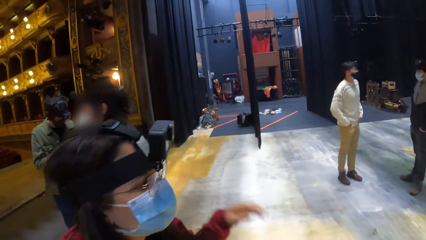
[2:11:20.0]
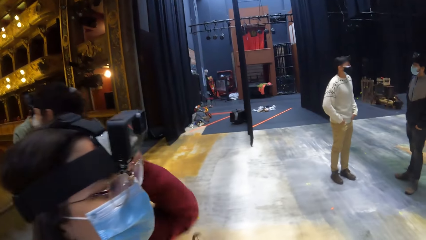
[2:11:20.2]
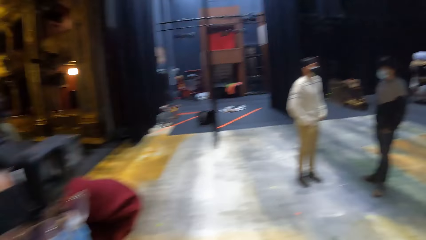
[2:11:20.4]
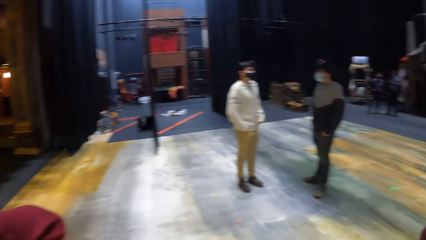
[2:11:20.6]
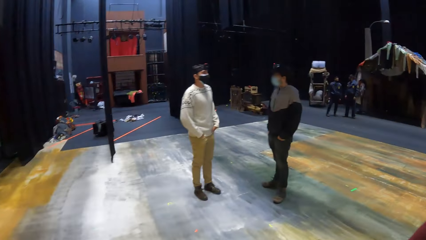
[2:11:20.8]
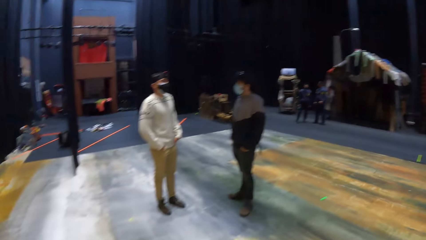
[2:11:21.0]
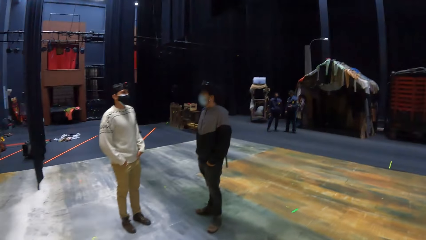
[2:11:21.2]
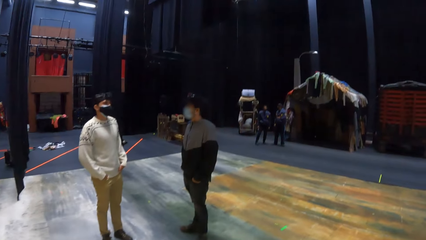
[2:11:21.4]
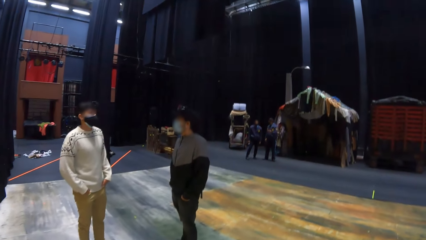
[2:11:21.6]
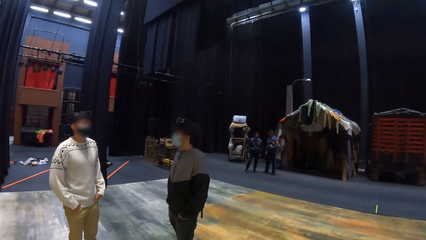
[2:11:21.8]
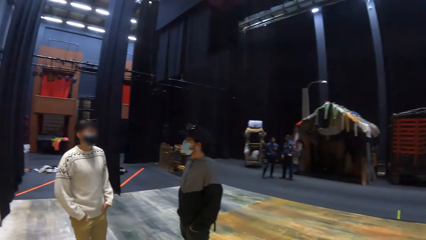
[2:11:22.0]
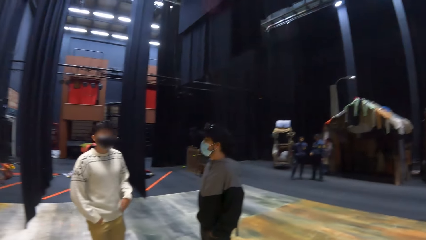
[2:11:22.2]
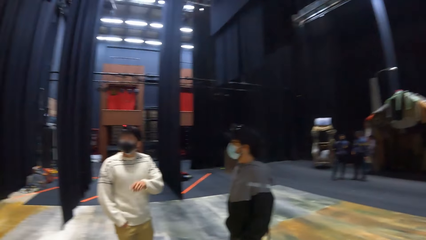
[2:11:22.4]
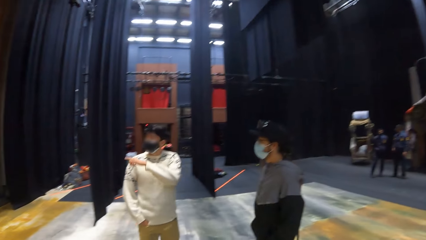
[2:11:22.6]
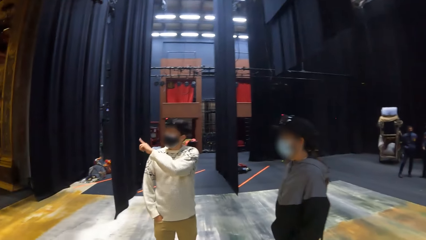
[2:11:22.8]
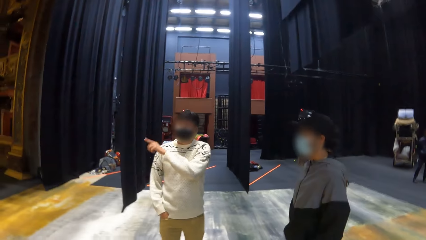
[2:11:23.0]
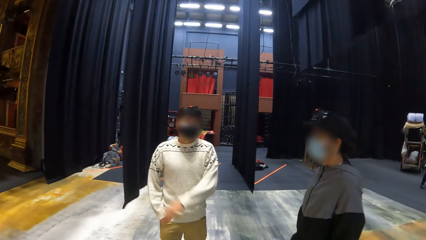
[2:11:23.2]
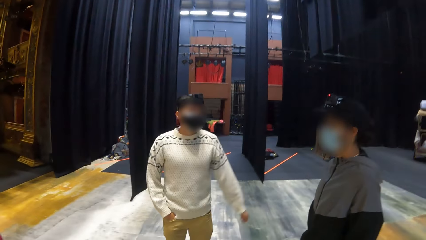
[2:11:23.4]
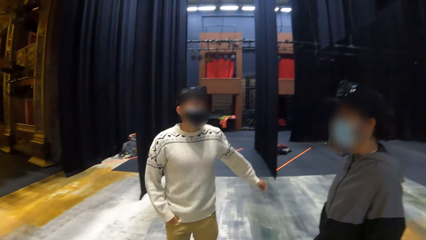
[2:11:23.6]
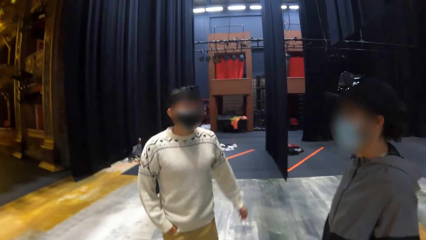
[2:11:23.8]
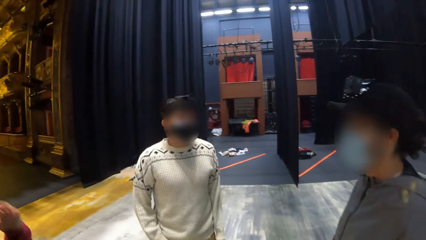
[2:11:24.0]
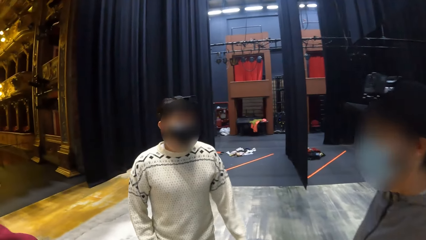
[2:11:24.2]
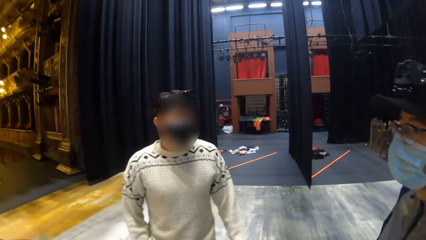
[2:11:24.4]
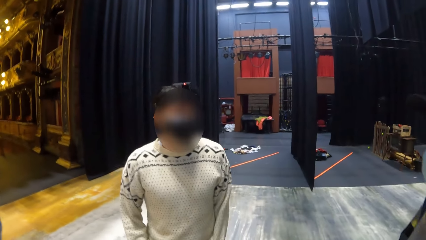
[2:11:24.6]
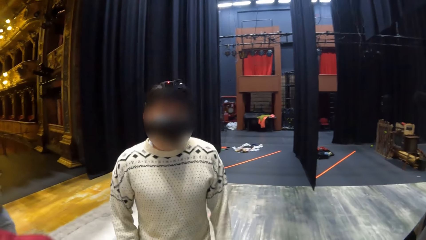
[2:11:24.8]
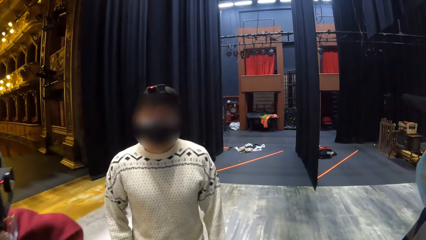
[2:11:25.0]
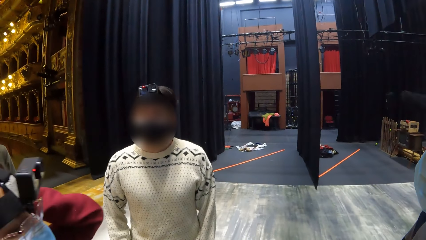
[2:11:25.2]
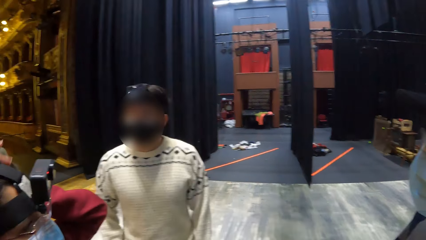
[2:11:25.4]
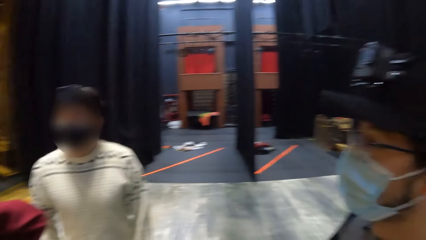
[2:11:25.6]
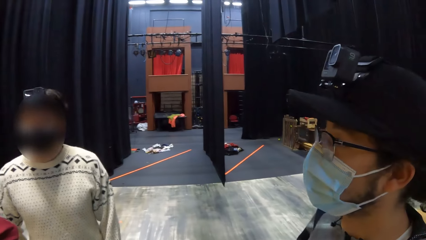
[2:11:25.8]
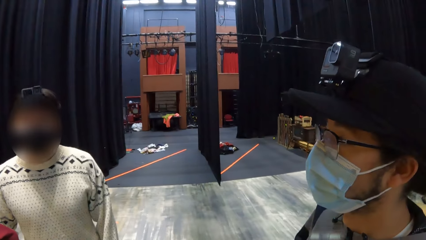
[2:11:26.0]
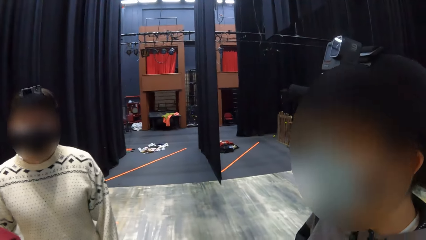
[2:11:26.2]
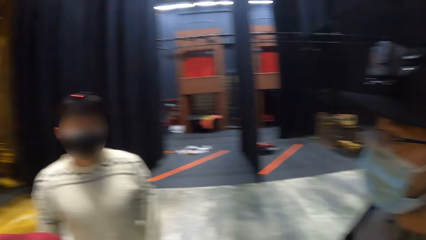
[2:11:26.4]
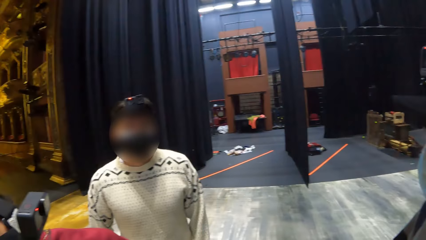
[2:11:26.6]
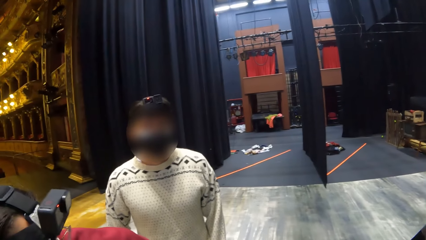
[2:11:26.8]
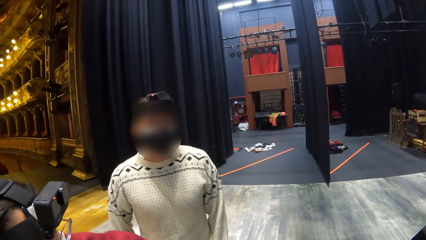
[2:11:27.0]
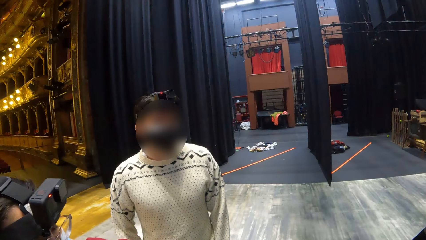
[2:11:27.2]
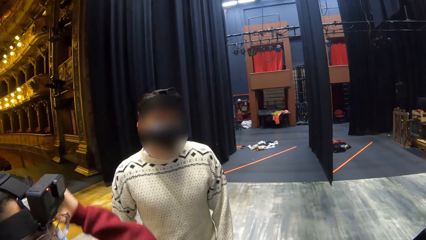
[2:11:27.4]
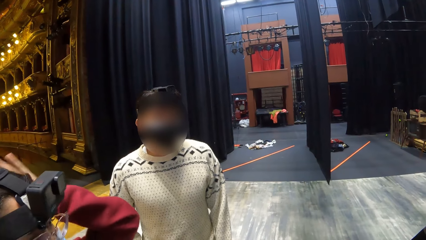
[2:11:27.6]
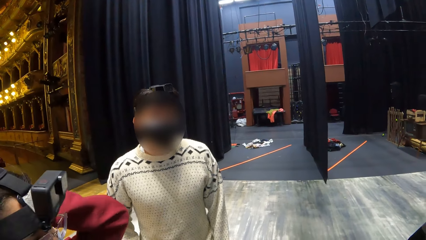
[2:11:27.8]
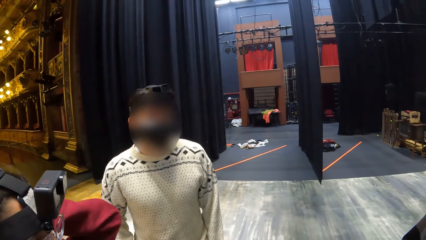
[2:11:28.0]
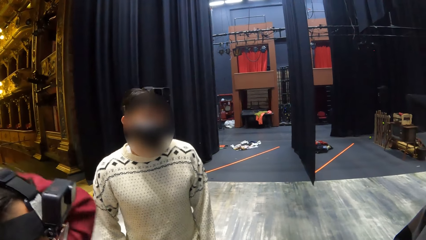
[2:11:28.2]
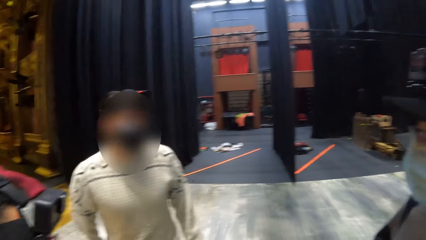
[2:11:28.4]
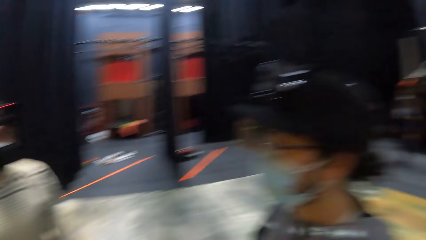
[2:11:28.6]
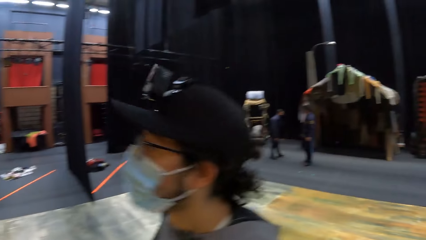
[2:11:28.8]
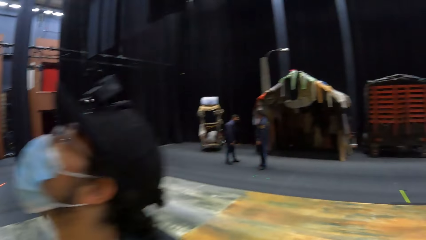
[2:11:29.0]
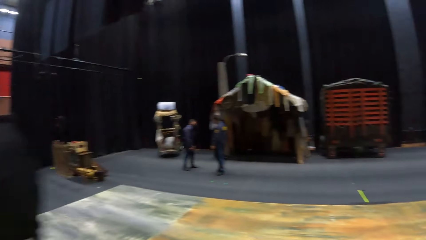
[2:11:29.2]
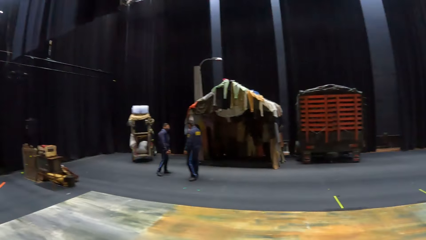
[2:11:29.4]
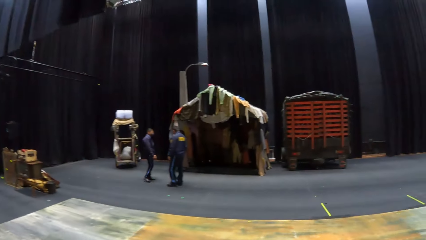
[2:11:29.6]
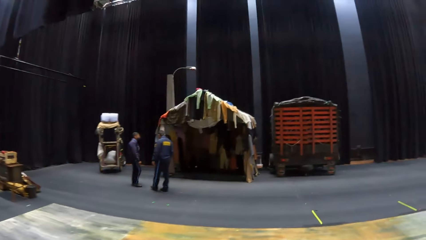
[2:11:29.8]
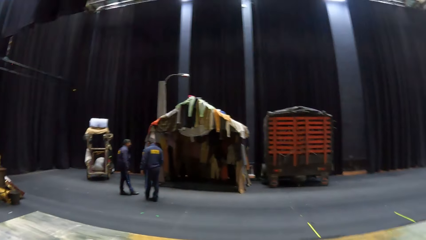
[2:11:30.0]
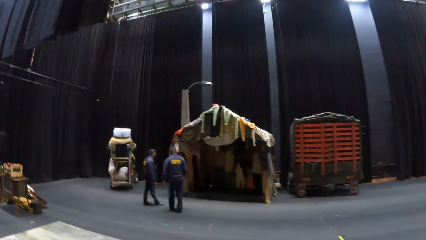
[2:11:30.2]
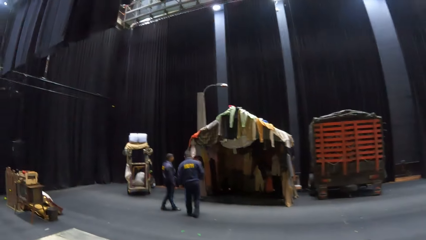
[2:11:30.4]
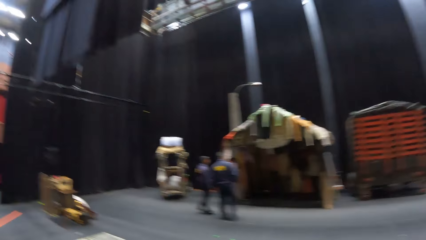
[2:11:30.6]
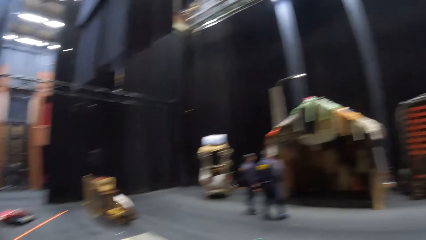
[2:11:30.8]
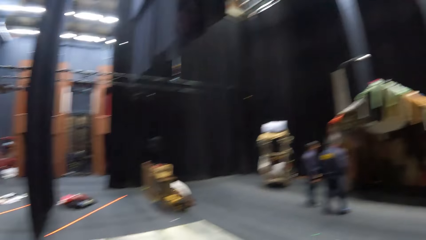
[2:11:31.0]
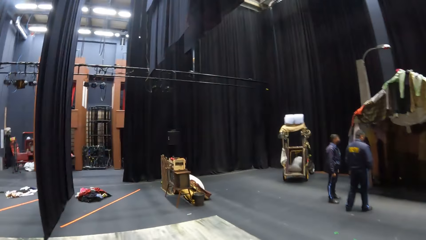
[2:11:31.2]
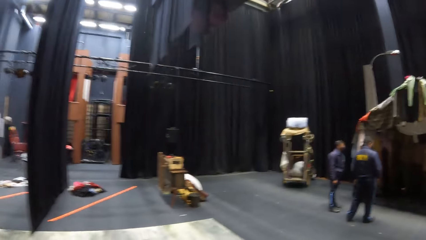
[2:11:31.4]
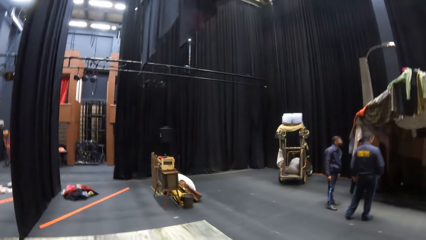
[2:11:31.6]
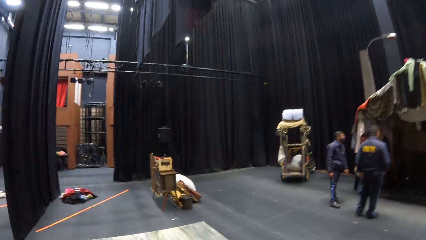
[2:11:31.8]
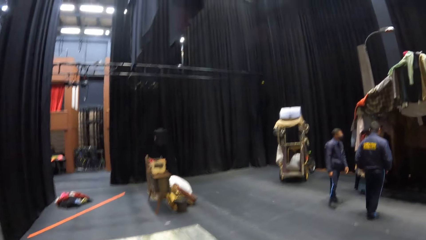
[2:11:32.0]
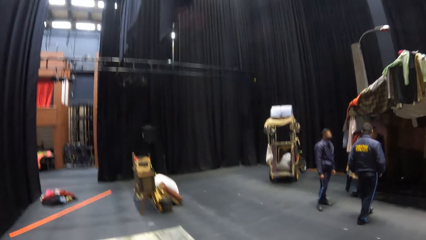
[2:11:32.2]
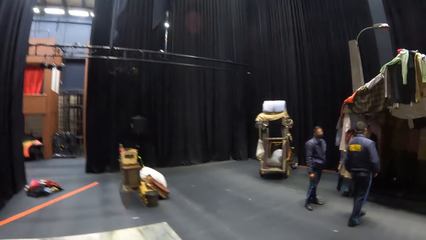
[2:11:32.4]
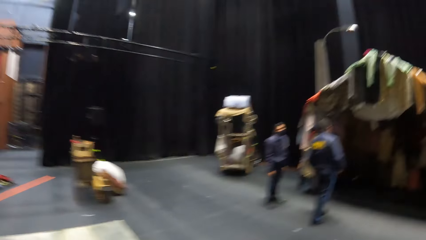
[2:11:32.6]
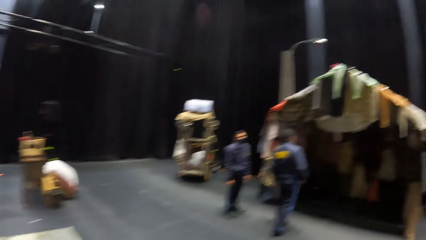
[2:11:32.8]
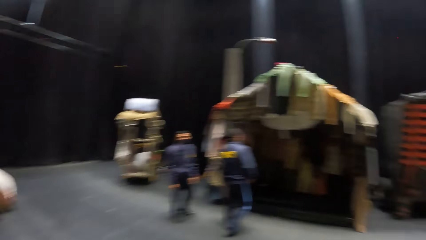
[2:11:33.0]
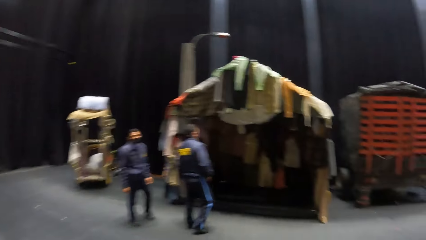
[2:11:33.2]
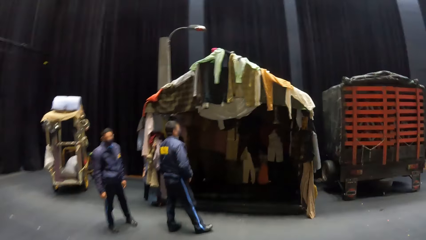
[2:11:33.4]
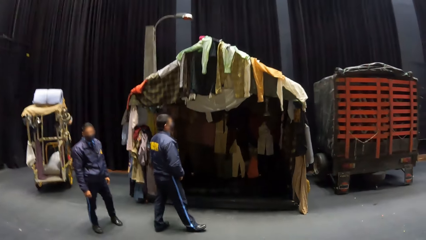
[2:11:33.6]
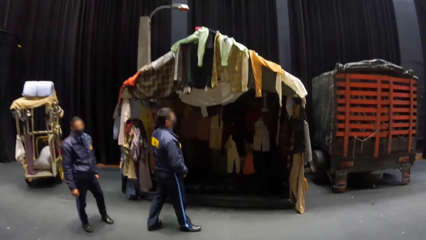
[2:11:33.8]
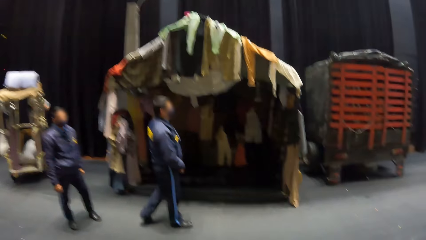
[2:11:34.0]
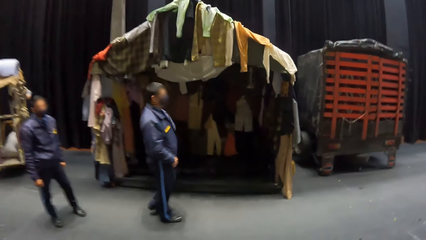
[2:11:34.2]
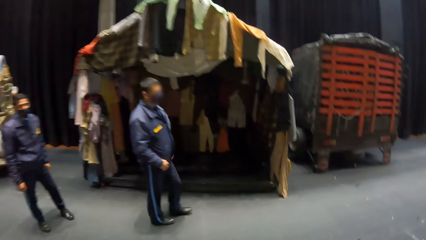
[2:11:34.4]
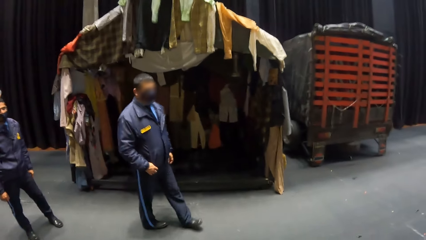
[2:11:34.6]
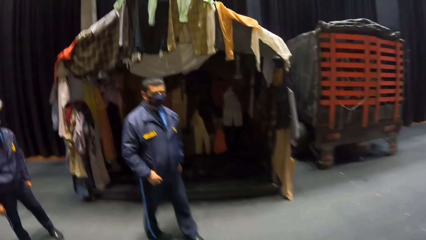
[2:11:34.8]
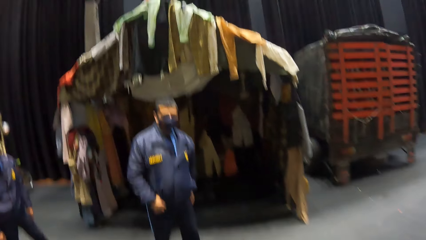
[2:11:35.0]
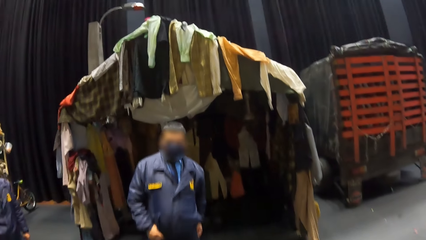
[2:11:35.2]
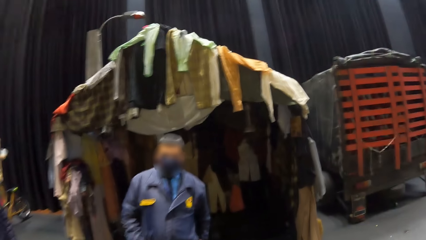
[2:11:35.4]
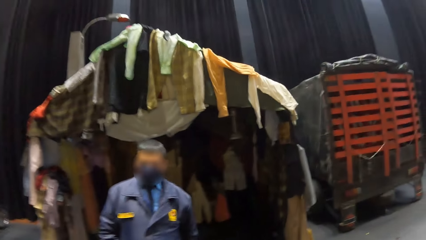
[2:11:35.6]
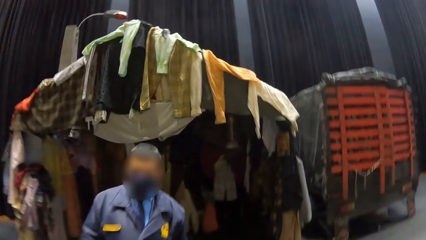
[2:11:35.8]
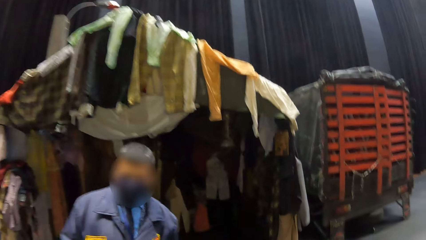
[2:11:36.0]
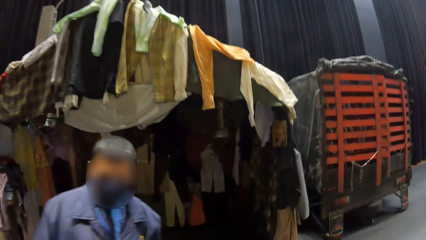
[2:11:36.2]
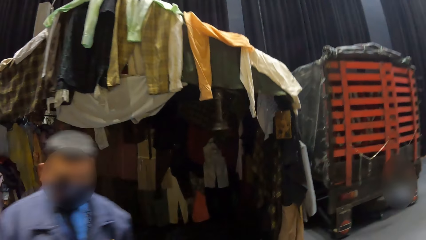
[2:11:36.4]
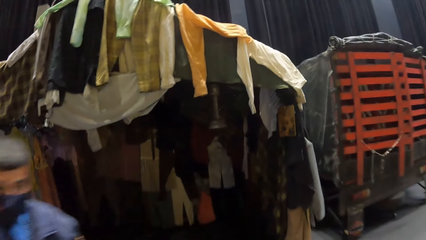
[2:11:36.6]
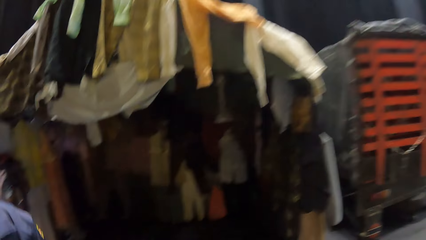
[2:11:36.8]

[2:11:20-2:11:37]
A man and another man converse with each other. The camera wearer stands near two friends. The woman touches the head. The camera wearer moves around. They walk towards a man.
